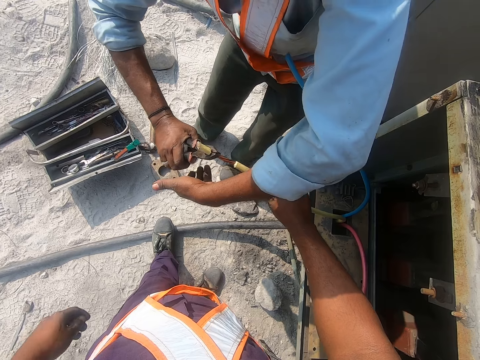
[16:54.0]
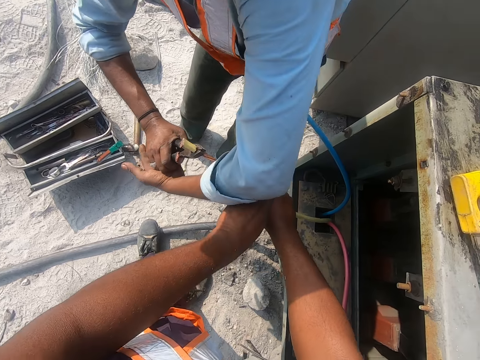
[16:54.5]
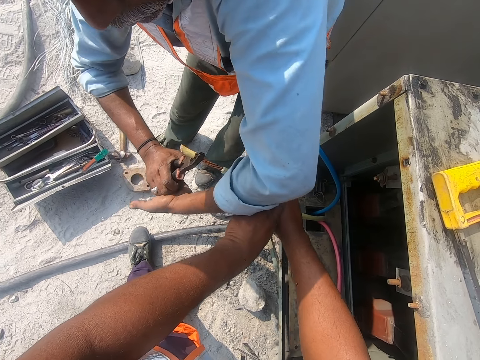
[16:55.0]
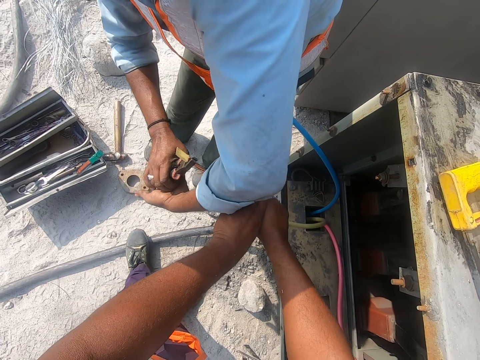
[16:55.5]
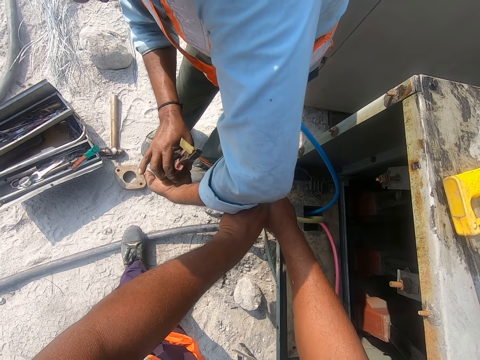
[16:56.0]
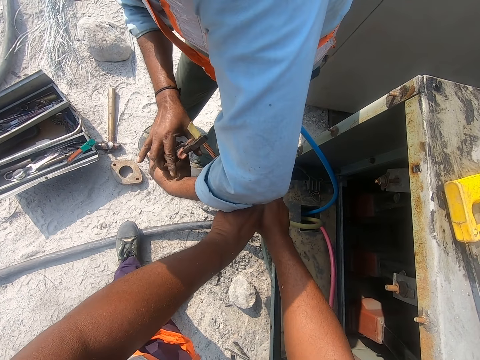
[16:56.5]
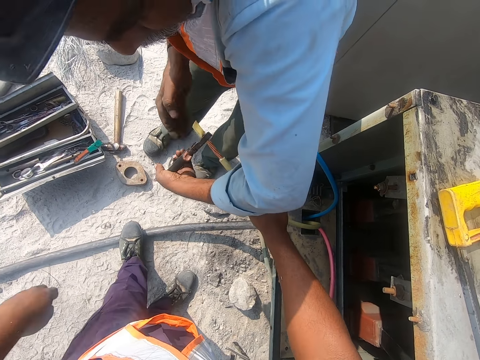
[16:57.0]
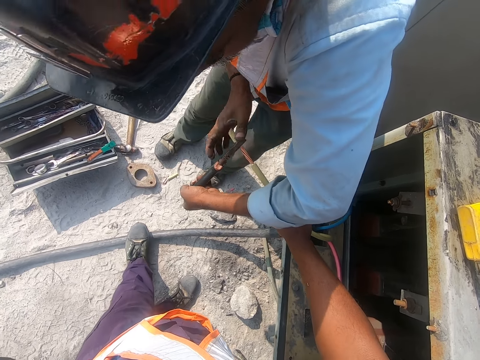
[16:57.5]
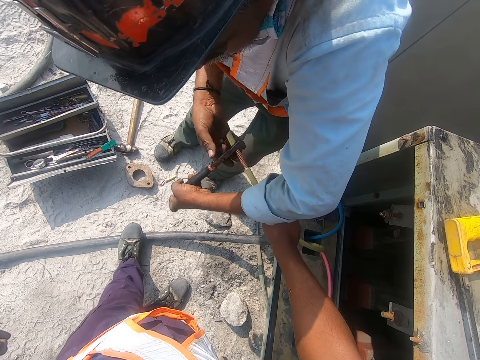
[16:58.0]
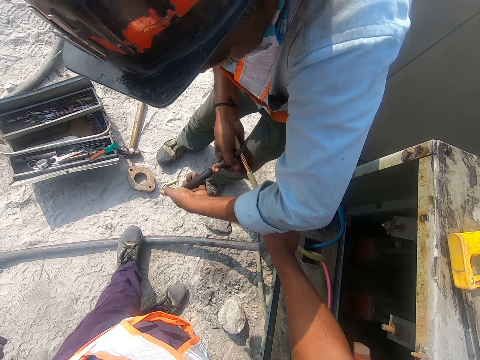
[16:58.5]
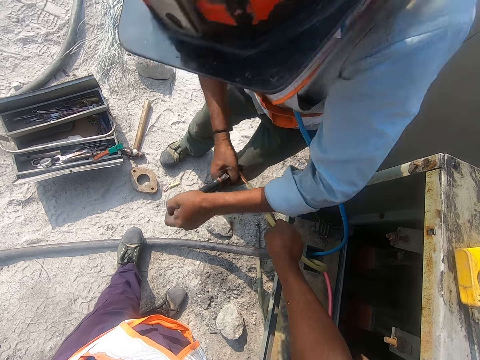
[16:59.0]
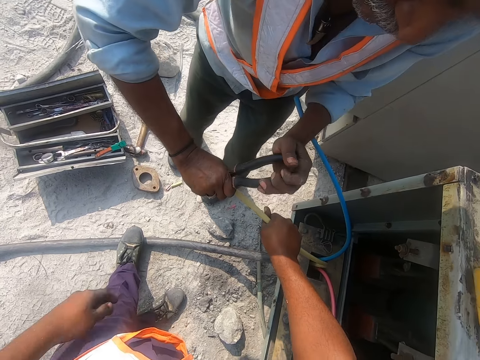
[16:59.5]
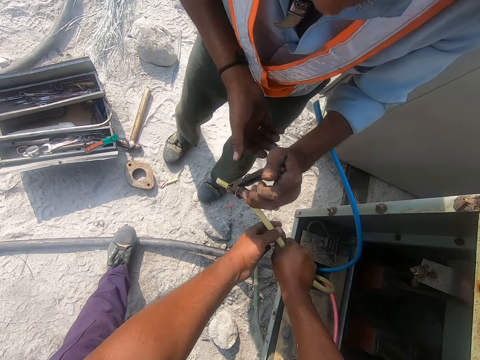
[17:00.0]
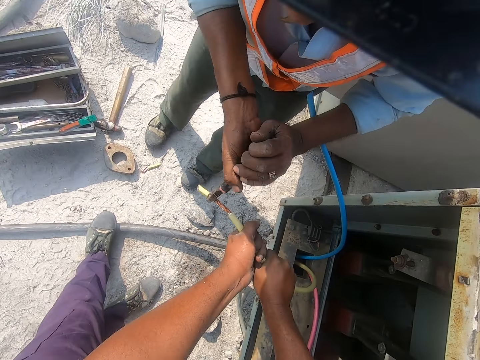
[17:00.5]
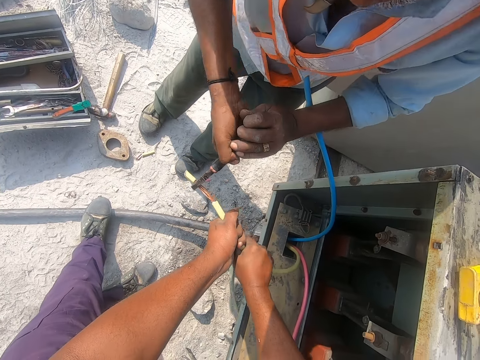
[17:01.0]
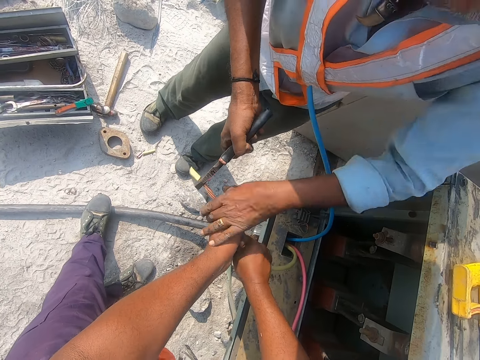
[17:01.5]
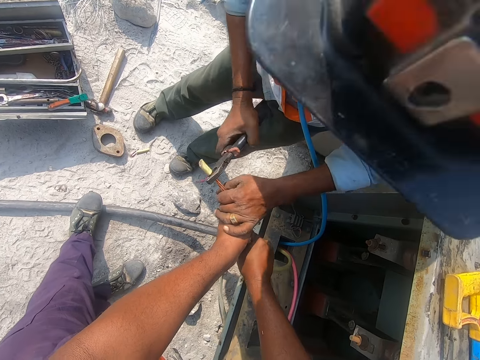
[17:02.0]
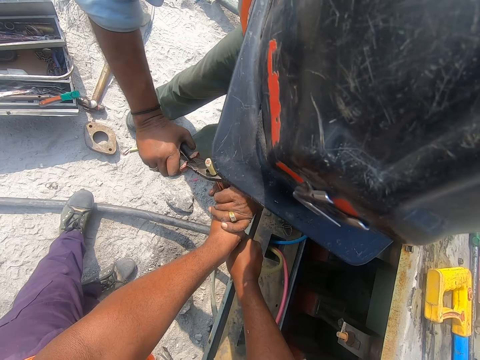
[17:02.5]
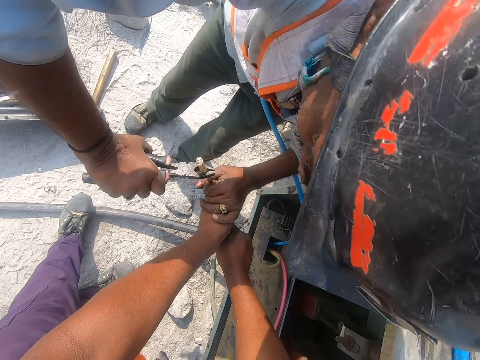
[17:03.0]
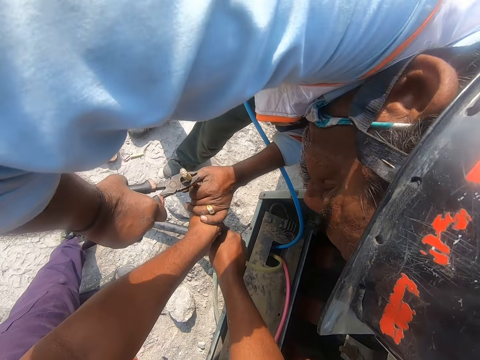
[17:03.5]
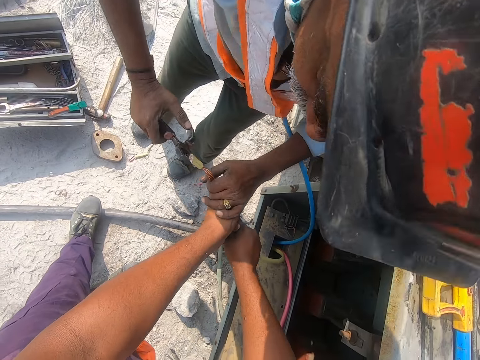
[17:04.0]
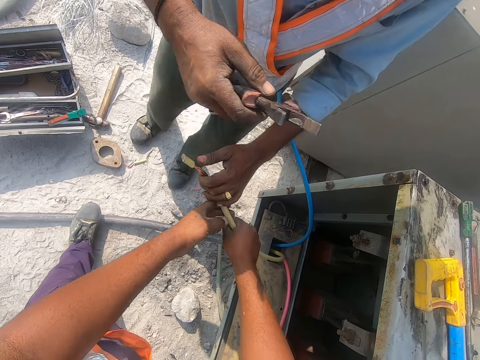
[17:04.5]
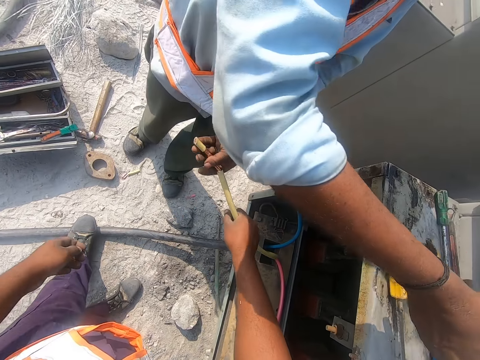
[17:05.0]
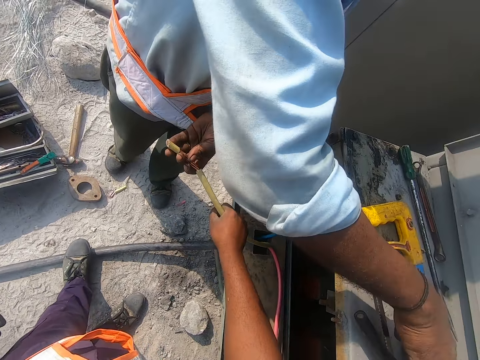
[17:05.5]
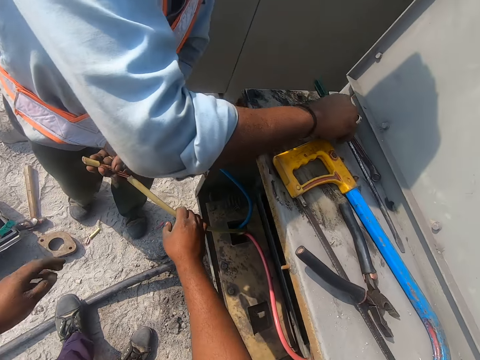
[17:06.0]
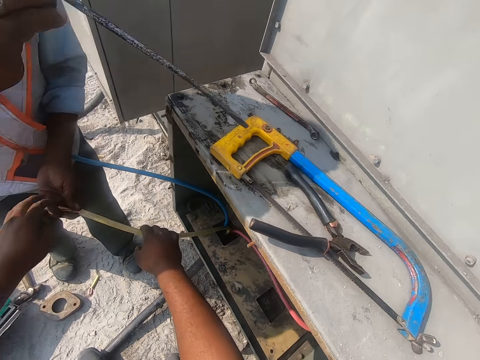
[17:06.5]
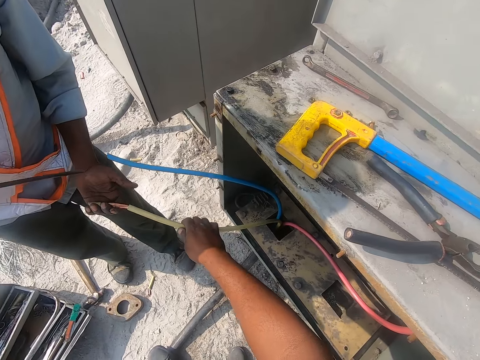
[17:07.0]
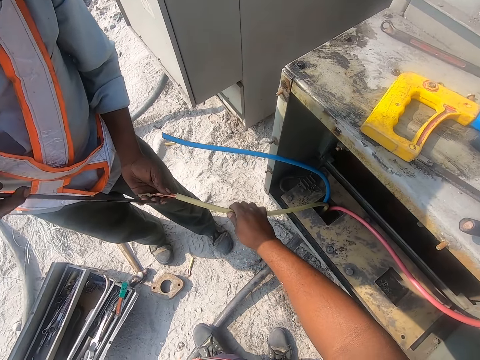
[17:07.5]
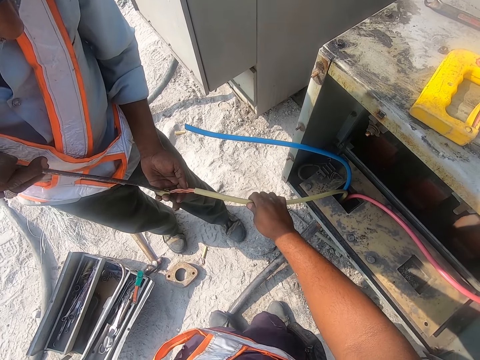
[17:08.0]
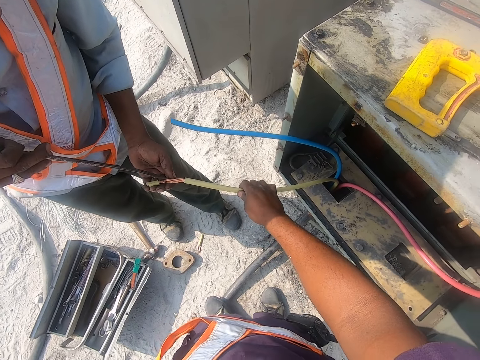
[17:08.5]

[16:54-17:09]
The camera wearer holds the cable with both hands. They remove the left hand from the cable. They hold the cable with both hands. A person cuts the outer part of a wire. The person puts the pliers on top of a meter box. The camera wearer removes the left hand from the cable. The person picks up a wrench or metal. The camera wearer touches the cable.

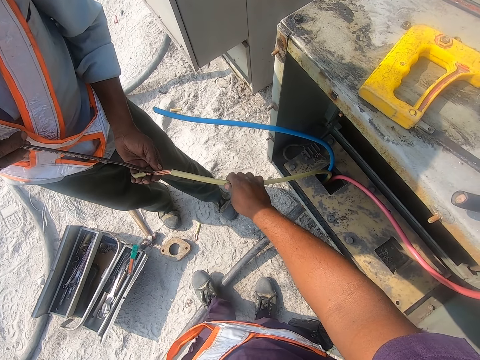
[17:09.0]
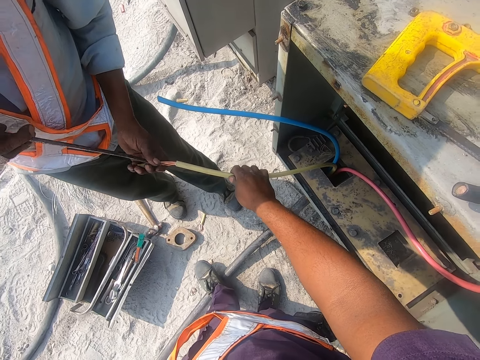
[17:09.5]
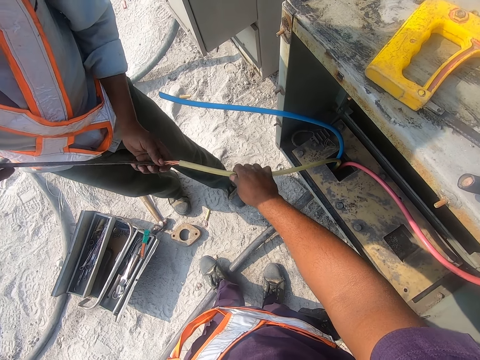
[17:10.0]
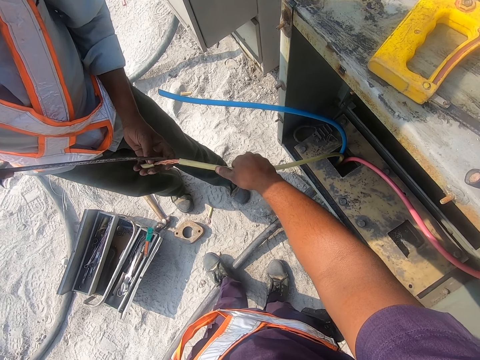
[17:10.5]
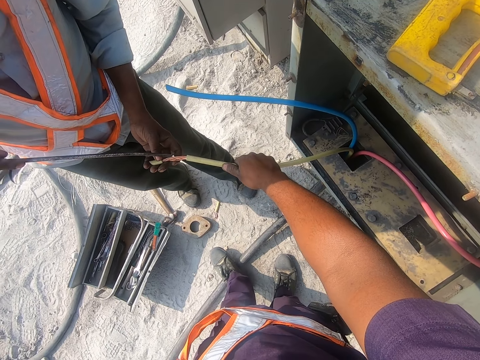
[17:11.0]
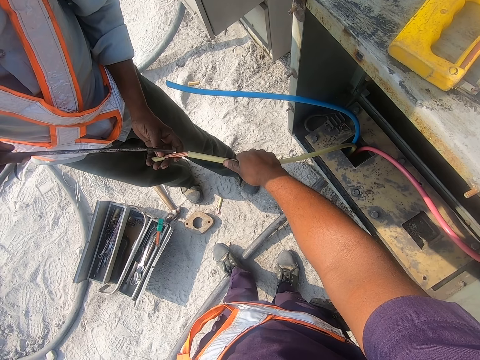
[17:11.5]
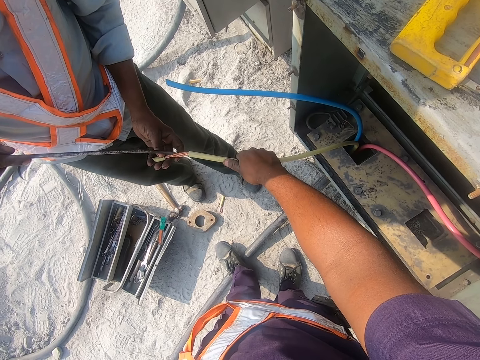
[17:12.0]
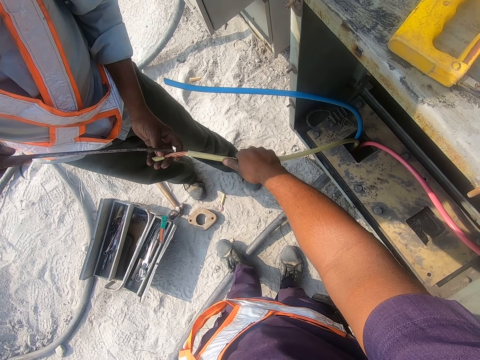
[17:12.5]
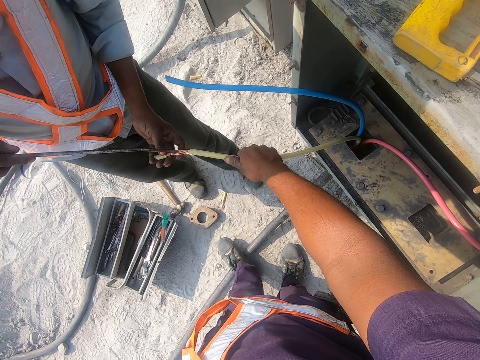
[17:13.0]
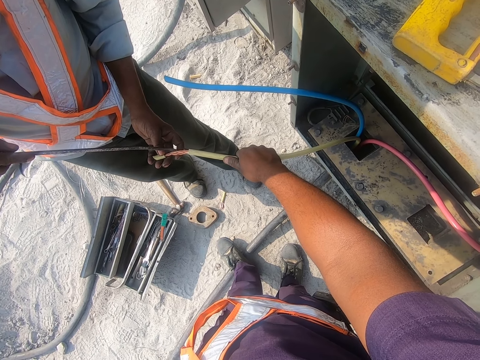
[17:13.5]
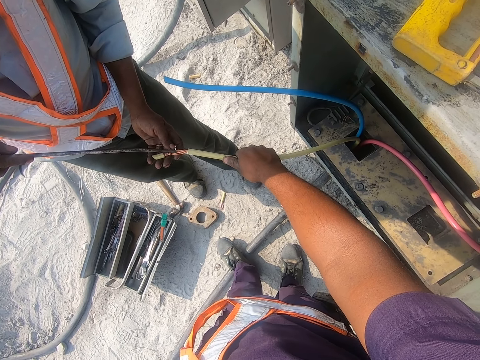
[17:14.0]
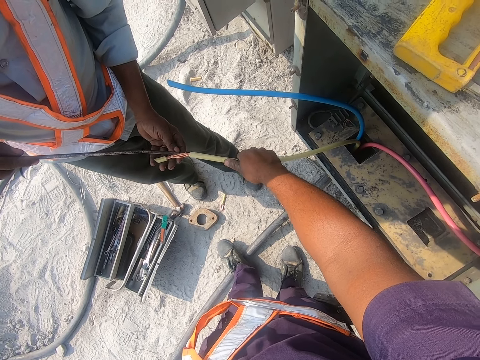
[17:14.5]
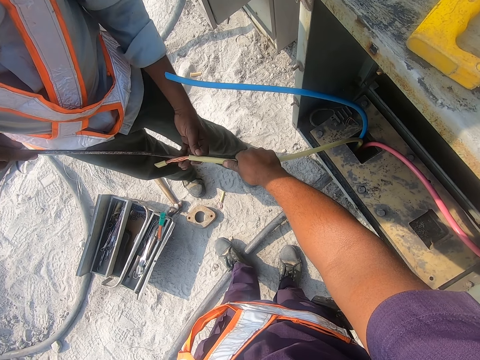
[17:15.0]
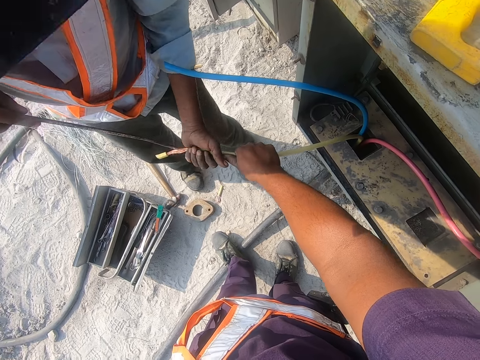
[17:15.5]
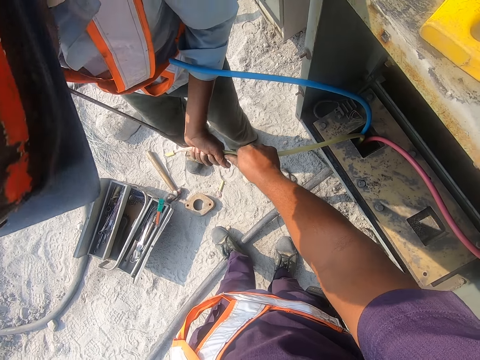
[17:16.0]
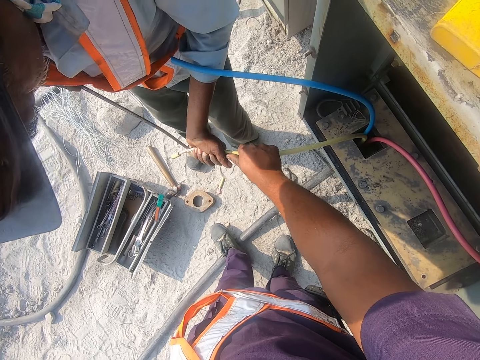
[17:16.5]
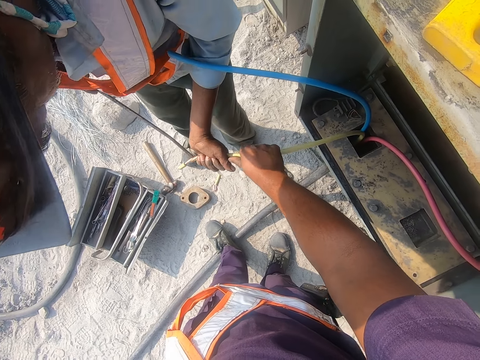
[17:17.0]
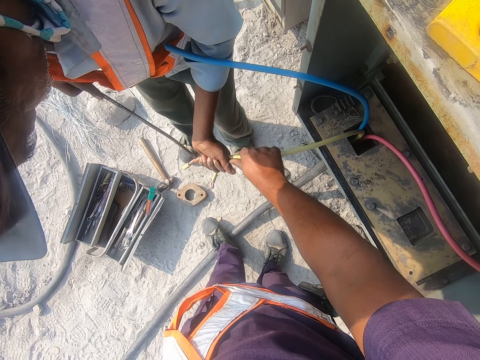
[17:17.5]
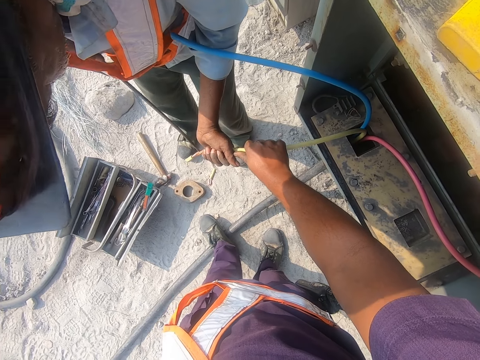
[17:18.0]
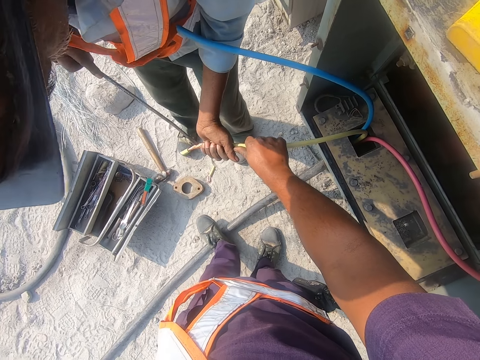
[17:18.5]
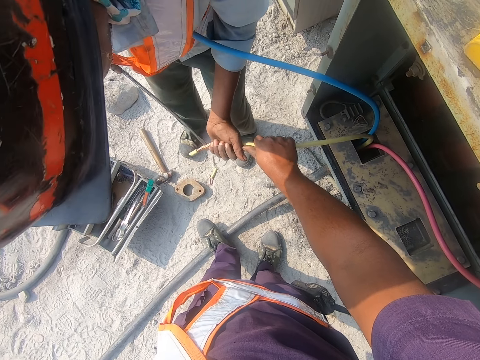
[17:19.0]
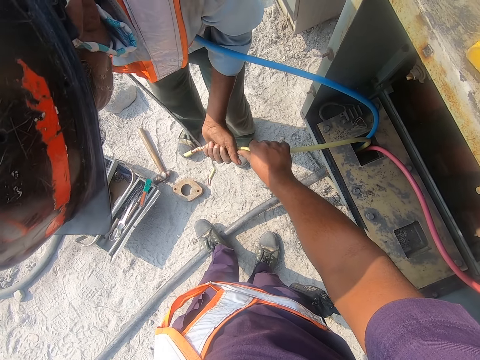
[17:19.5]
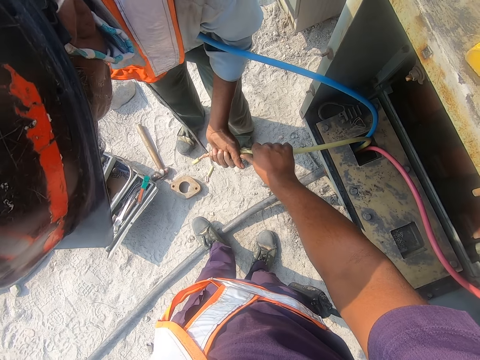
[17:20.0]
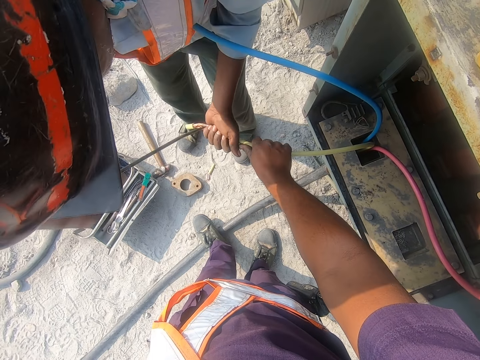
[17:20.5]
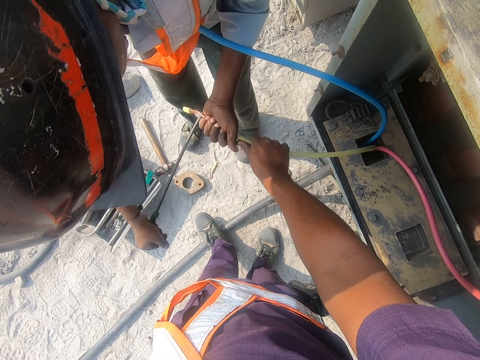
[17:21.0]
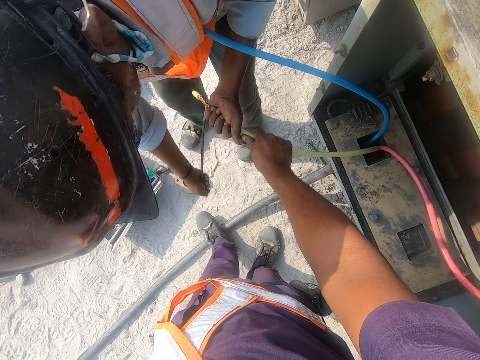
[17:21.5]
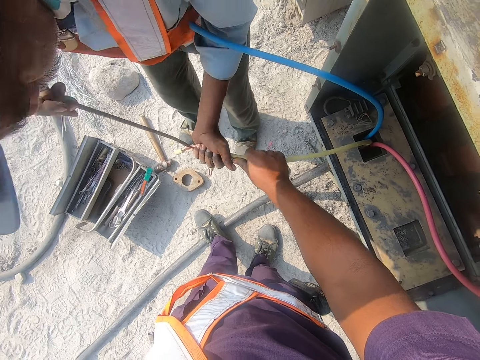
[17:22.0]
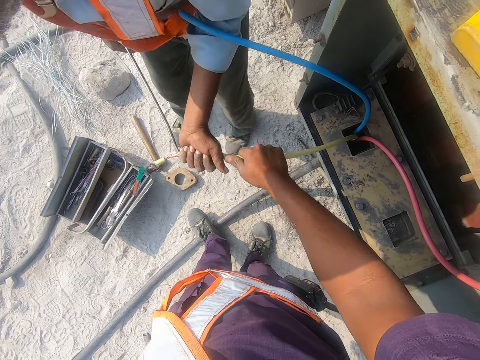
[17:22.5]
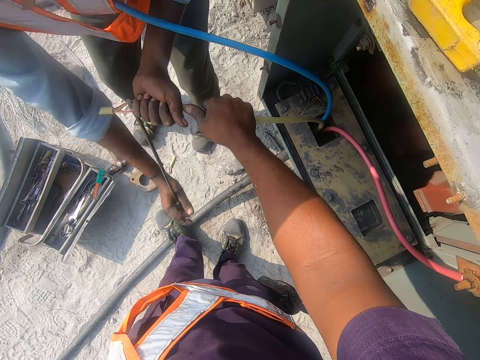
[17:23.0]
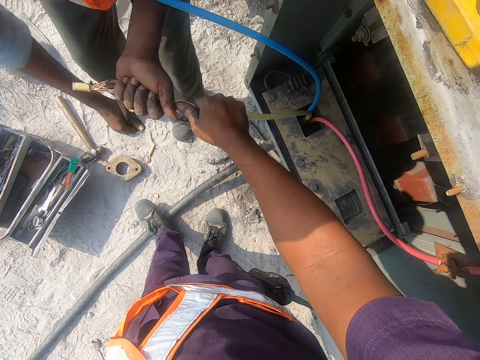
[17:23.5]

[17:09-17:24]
A man enlarges the cable with the metal. The man adjusts a wire. The camera wearer holds the wire.
